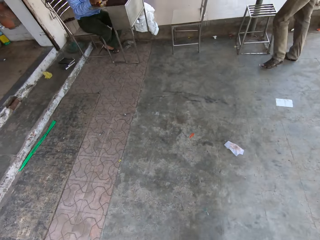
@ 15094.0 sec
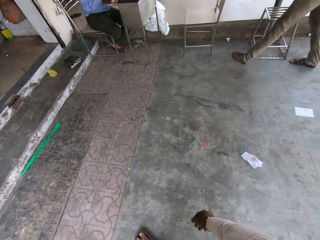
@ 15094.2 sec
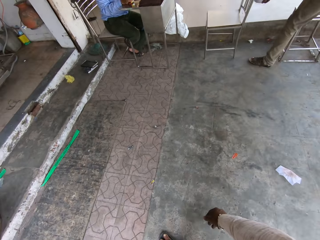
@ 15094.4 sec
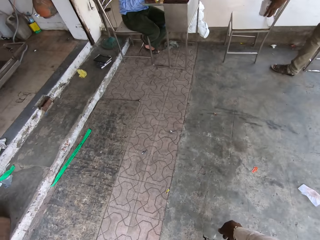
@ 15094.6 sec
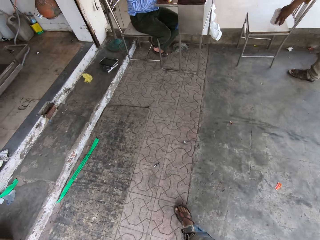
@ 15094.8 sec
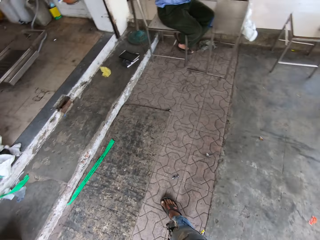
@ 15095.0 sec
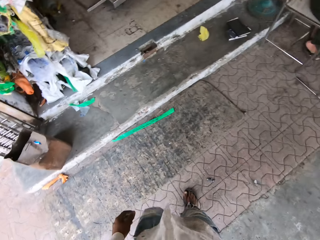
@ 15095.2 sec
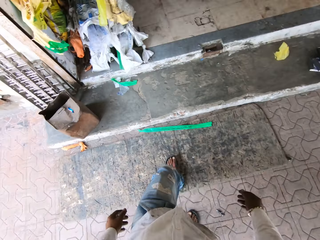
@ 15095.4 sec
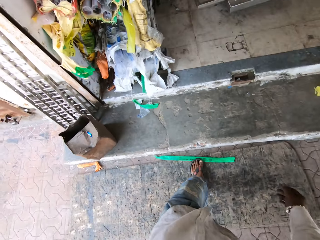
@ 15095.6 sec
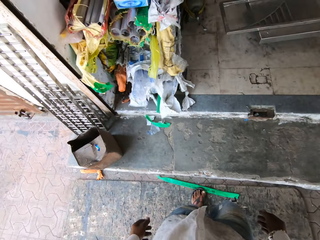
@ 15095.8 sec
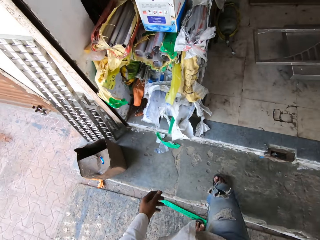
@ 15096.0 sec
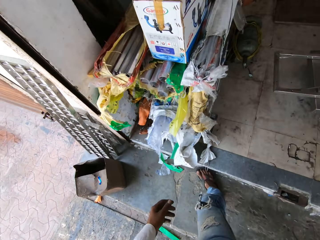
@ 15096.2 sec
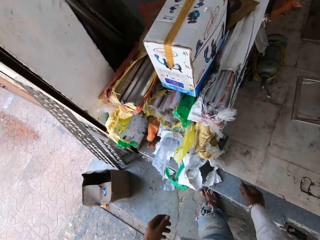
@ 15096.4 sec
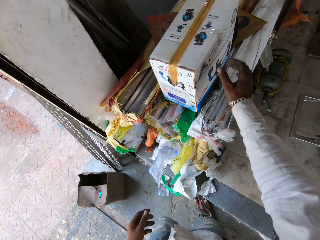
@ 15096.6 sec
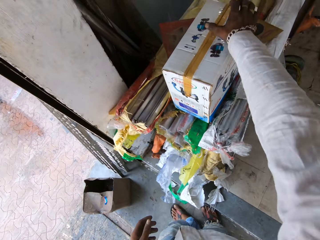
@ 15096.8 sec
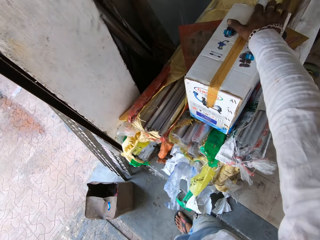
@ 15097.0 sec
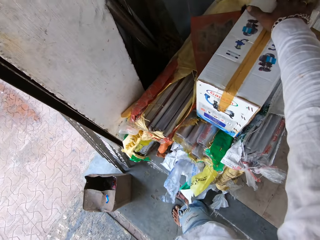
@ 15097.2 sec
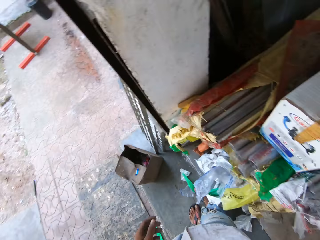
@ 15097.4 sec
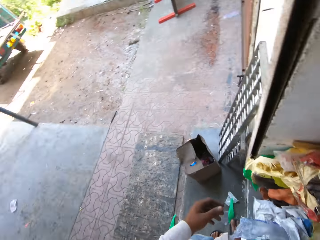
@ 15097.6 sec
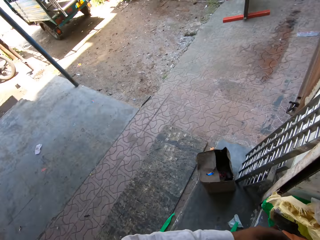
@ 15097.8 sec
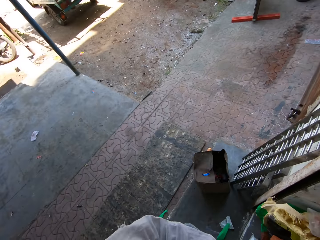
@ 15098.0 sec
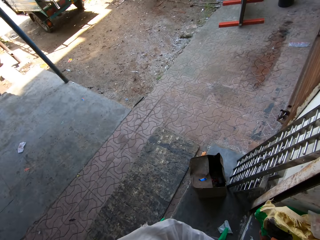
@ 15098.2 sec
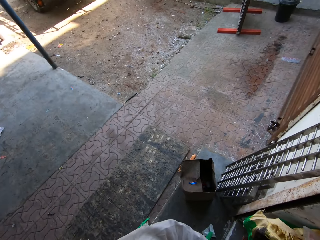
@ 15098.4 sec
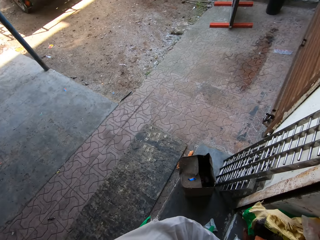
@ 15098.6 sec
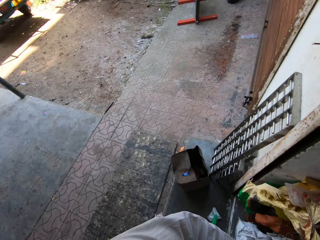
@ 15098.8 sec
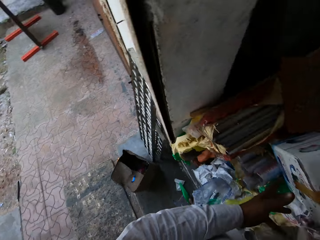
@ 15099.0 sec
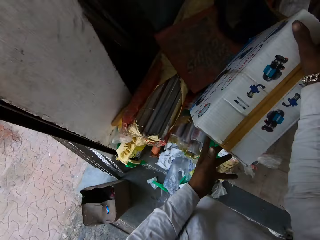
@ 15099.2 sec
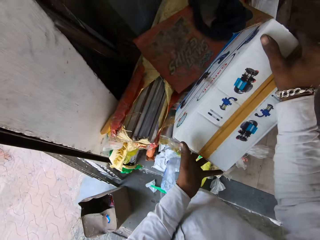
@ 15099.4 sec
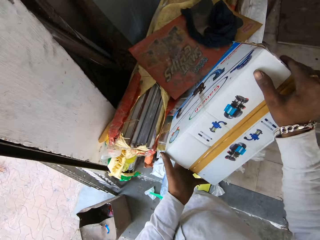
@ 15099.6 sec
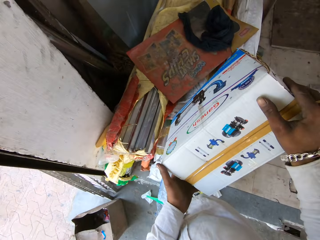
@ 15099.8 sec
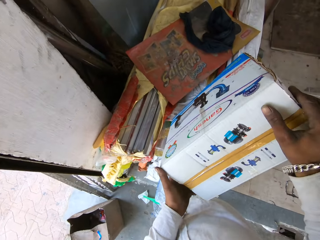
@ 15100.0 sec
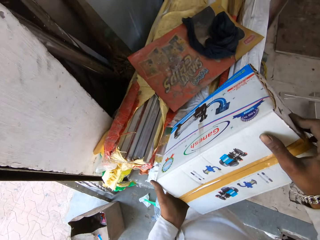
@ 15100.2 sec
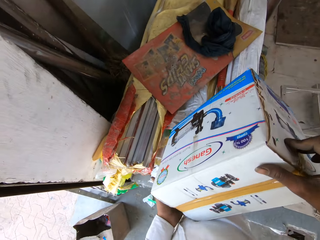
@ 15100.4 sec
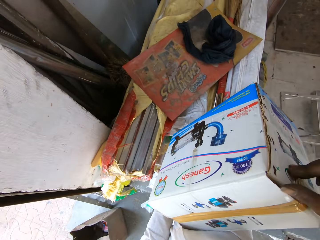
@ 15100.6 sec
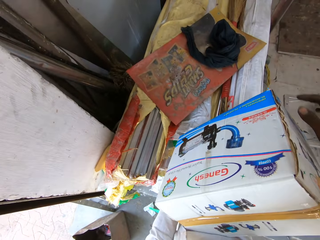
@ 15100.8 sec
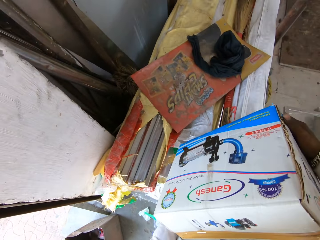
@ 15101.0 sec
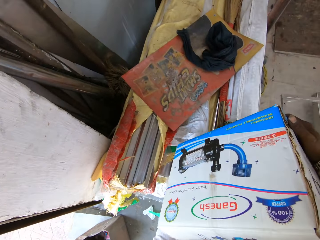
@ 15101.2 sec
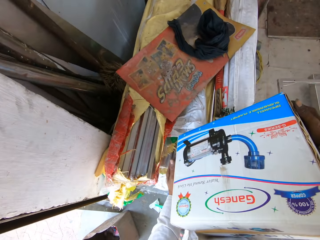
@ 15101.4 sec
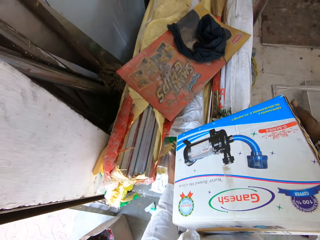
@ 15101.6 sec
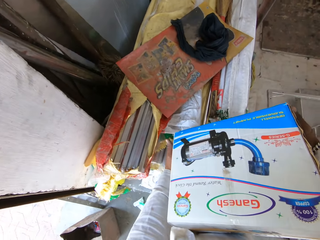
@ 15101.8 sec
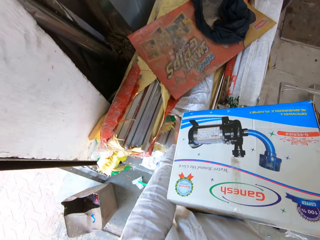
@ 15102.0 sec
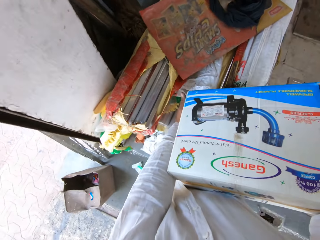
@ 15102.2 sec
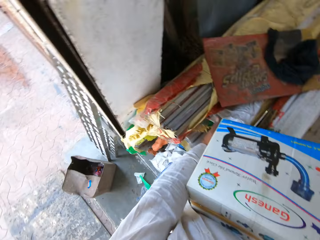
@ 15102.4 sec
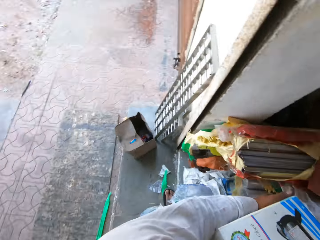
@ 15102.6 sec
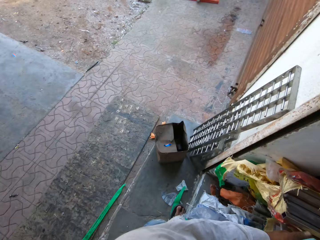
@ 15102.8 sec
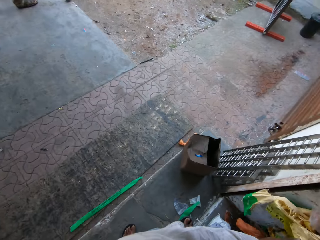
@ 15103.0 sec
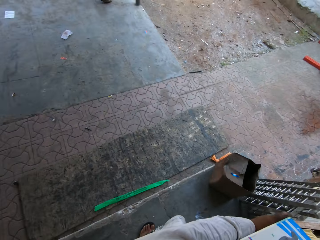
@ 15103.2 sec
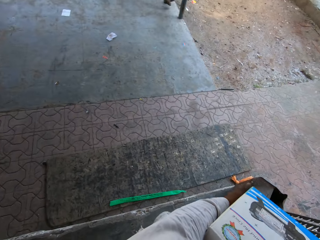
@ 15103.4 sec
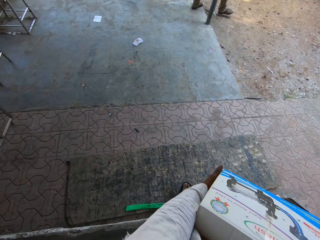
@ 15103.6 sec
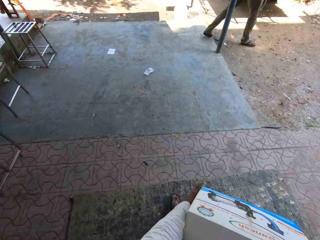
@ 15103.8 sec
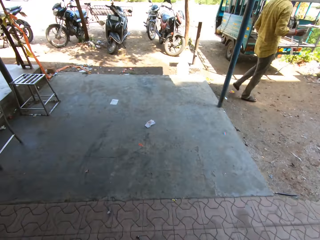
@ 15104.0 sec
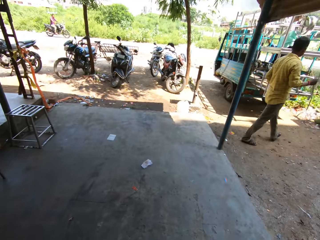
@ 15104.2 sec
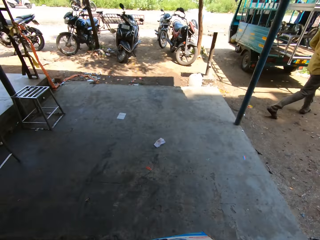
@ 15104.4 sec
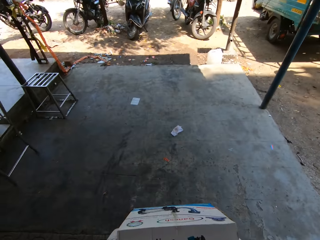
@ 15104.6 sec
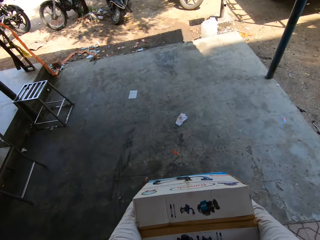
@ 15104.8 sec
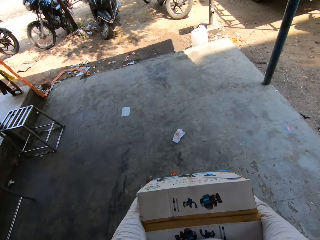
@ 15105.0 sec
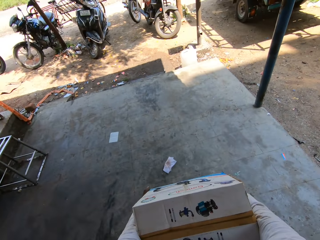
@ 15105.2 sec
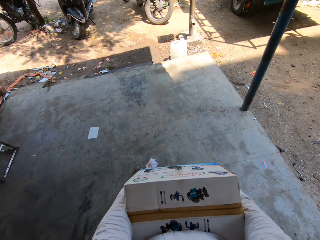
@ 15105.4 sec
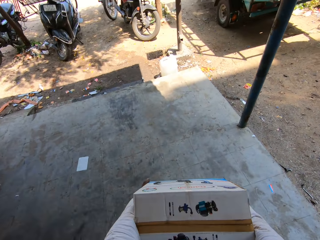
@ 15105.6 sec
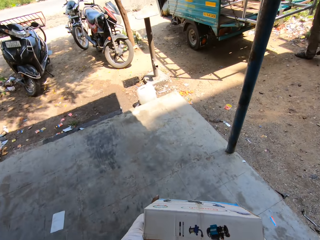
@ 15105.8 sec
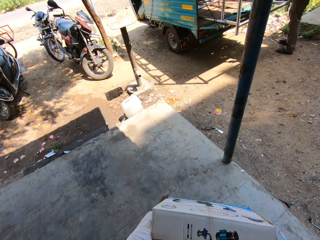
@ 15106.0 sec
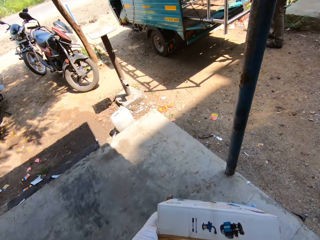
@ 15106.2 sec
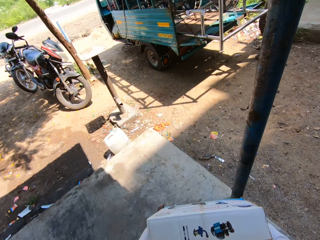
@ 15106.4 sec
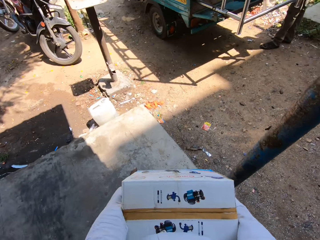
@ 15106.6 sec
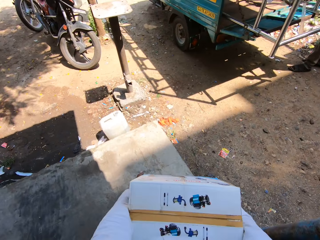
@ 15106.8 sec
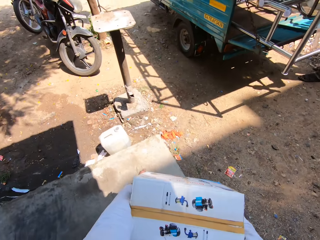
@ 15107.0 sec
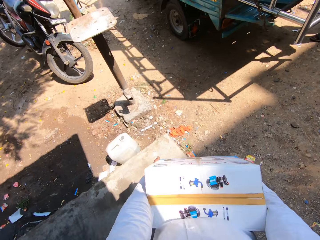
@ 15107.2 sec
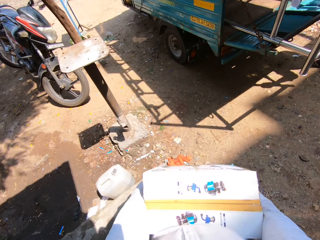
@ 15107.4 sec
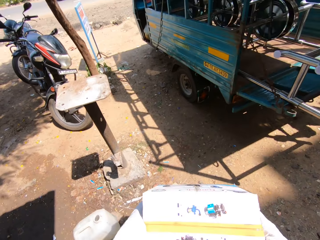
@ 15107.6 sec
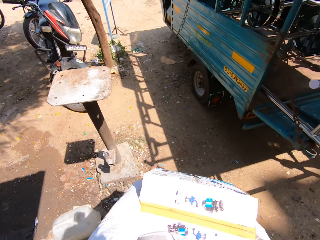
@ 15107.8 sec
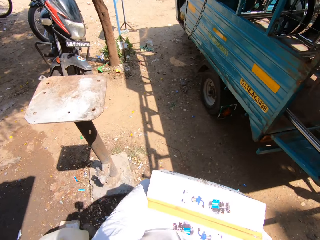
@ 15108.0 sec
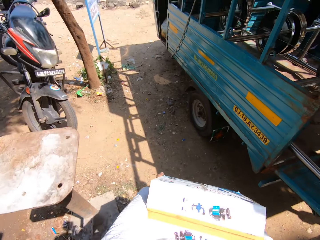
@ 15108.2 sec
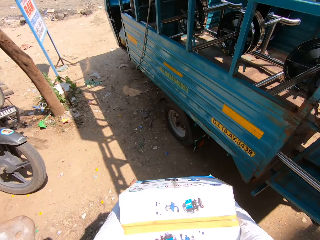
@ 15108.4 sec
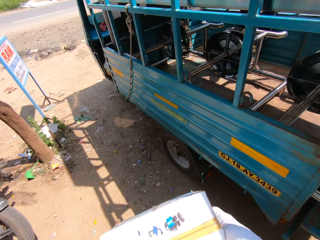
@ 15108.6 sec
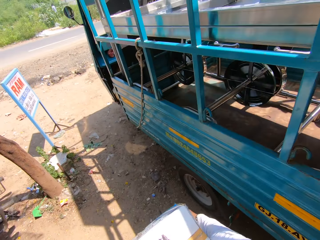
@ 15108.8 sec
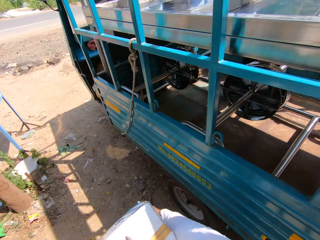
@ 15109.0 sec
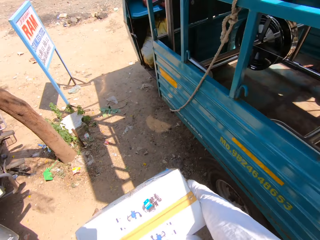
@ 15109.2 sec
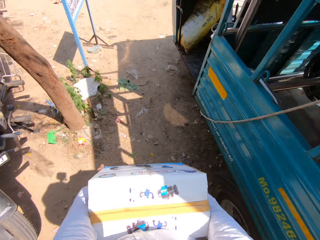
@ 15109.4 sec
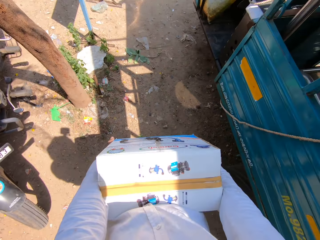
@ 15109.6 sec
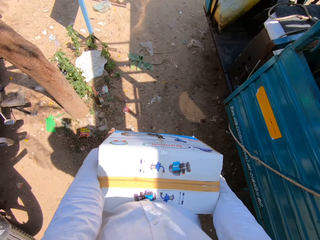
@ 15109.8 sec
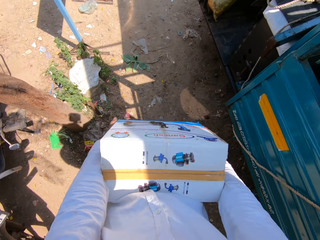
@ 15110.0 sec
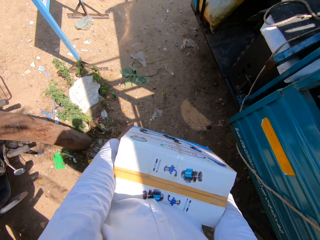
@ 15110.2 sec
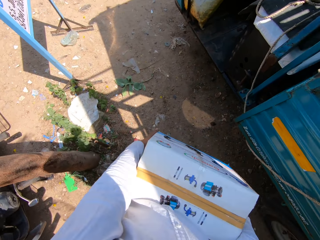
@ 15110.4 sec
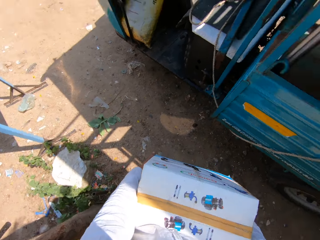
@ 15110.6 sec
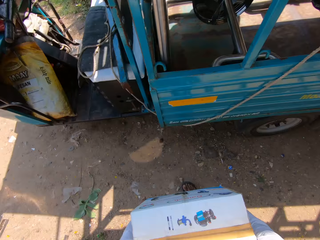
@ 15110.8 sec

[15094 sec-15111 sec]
The camera wearer walks on the pavement. They touch a box. They look around and talk to a man. They pick the box from the table. They pick the box from the table again. They talk to the man. They carry the box. They walk on the pavement and look around. The man walks away. The camera wearer walks on the pavement and talks to another man. They carry the box. They walk on the ground. They walk on the ground again. They talk to the other man.

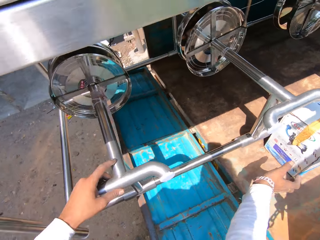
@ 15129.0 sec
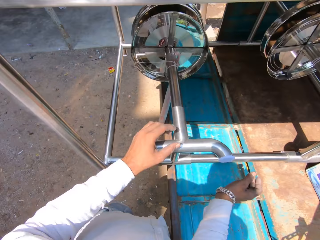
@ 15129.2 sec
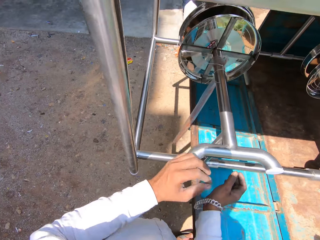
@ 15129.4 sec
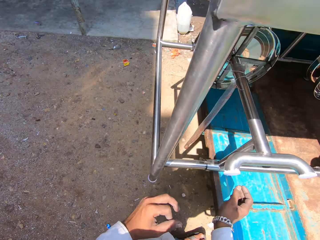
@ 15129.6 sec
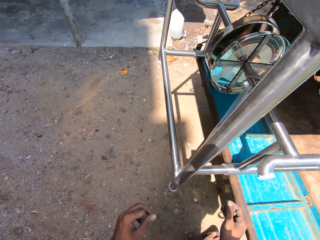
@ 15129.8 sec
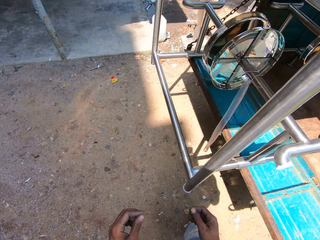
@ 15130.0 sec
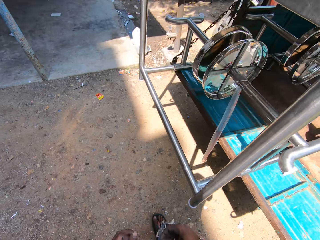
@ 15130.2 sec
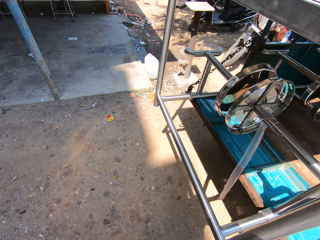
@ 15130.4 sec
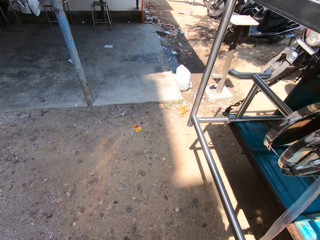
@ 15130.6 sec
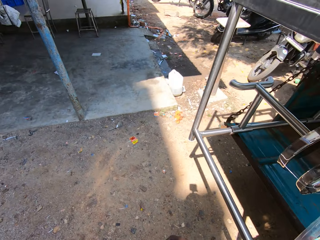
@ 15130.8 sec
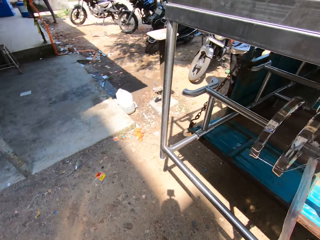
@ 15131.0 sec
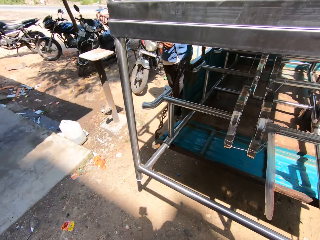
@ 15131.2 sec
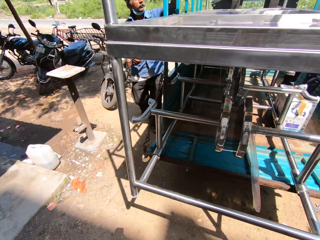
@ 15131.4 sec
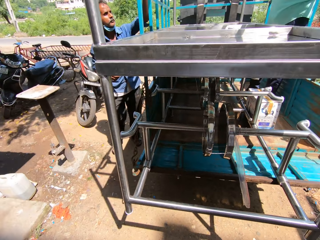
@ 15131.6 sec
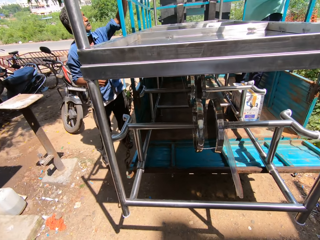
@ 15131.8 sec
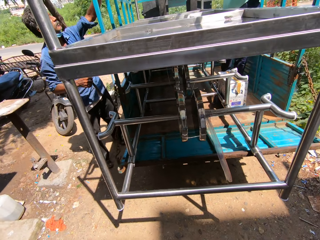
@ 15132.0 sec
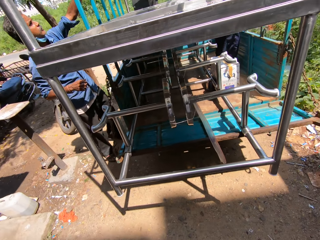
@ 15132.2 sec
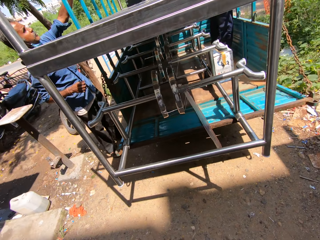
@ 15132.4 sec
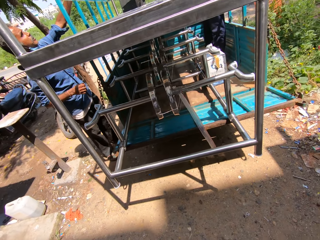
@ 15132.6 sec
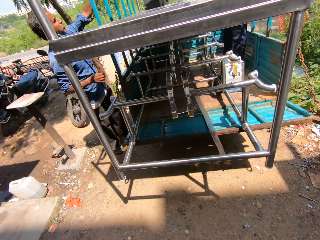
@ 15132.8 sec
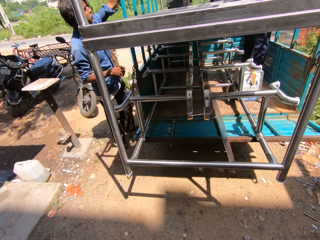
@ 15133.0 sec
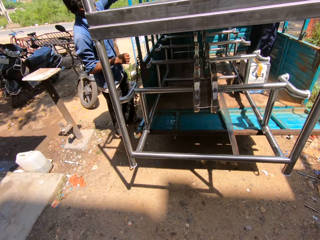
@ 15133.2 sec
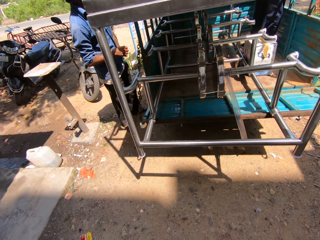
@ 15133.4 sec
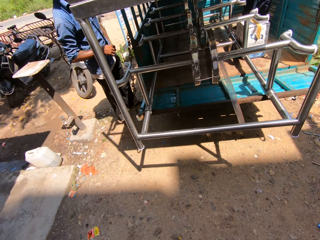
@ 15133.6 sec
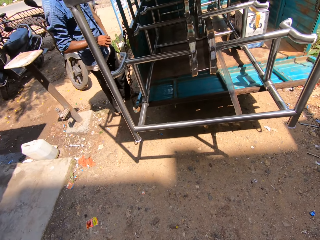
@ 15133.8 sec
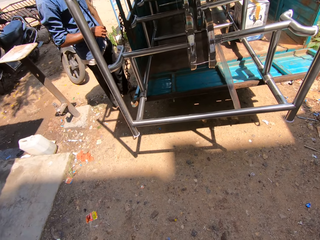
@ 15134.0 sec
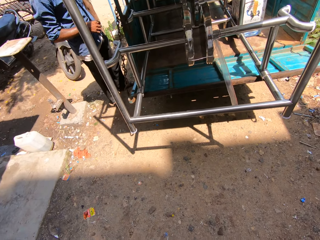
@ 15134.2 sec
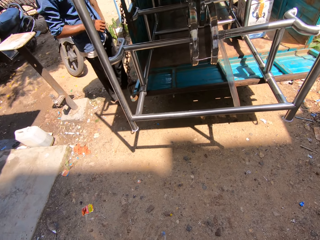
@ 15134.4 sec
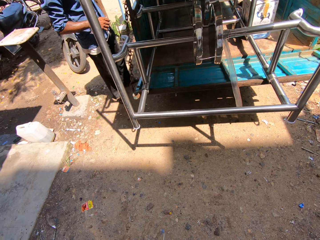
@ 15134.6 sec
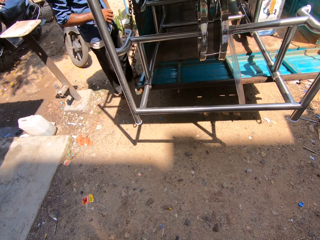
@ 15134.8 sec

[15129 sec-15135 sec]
The camera wearer walks away on the ground. They look around. They converse with a man. They look around again.
